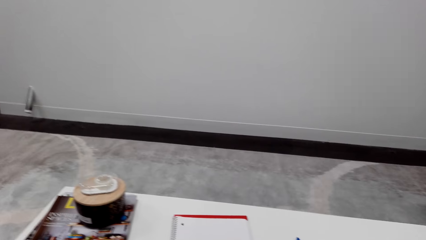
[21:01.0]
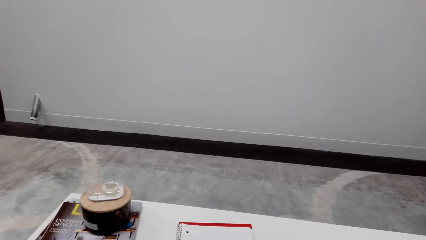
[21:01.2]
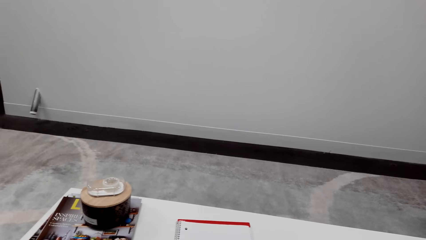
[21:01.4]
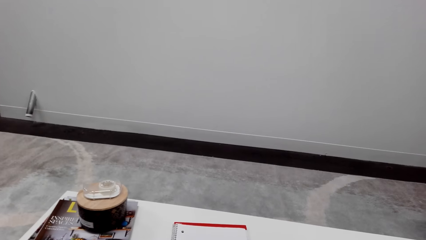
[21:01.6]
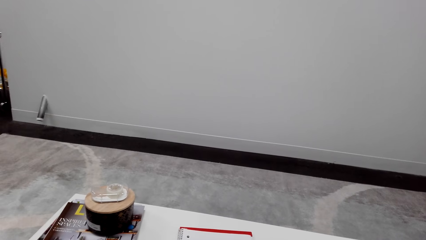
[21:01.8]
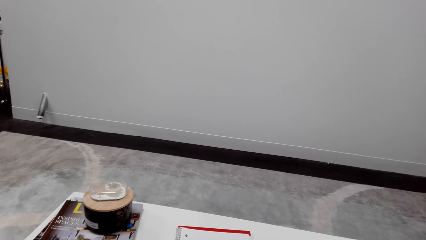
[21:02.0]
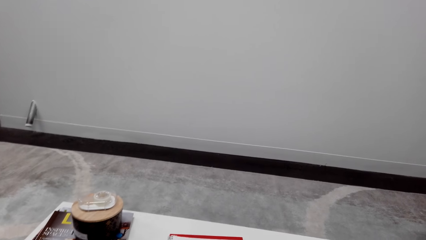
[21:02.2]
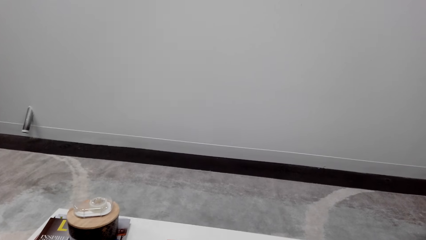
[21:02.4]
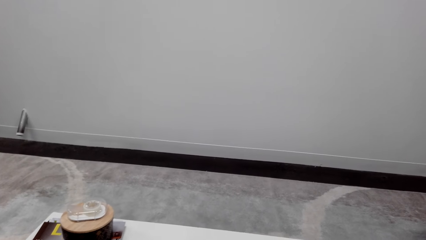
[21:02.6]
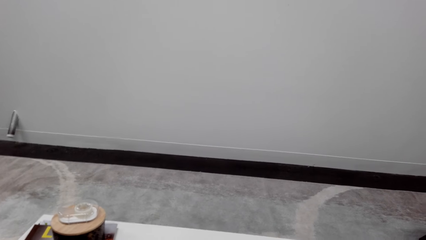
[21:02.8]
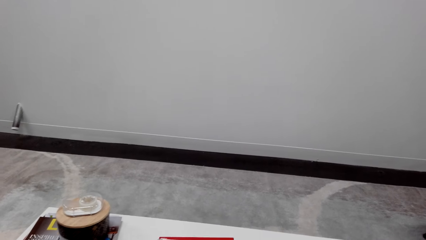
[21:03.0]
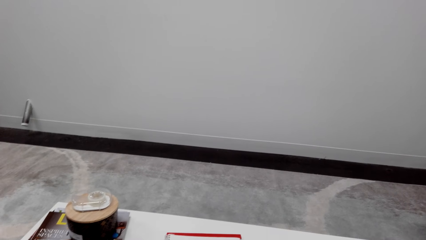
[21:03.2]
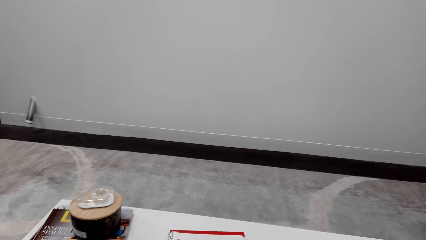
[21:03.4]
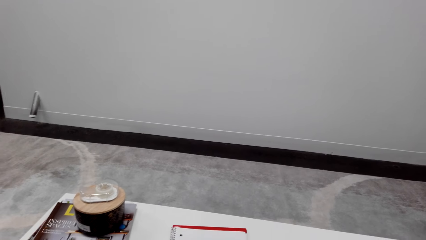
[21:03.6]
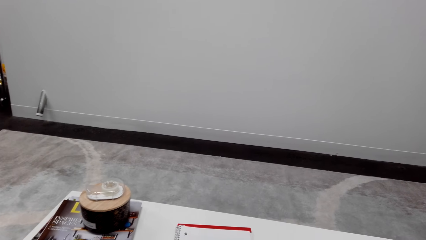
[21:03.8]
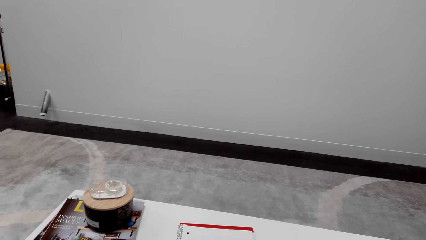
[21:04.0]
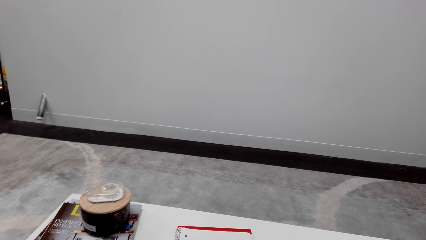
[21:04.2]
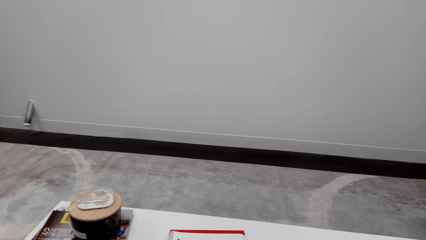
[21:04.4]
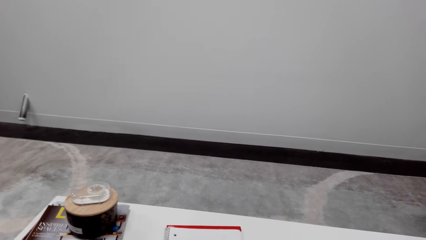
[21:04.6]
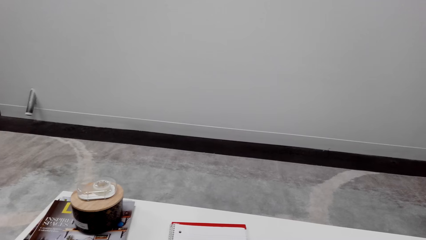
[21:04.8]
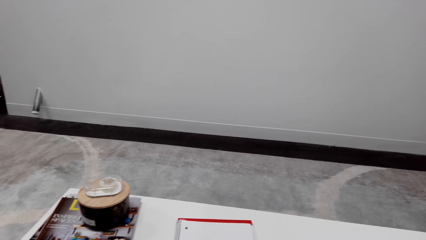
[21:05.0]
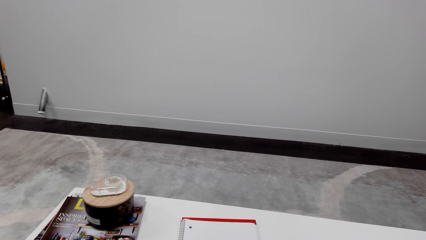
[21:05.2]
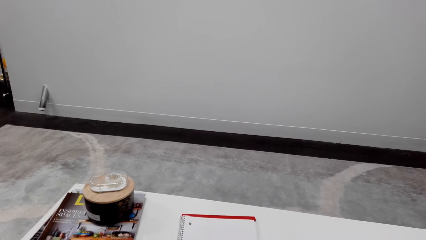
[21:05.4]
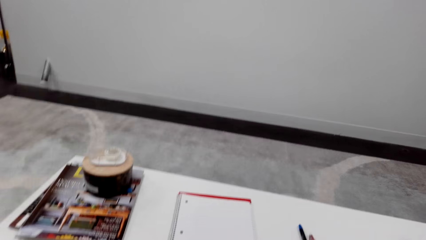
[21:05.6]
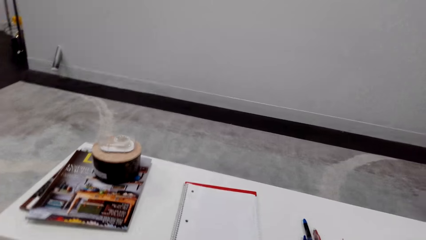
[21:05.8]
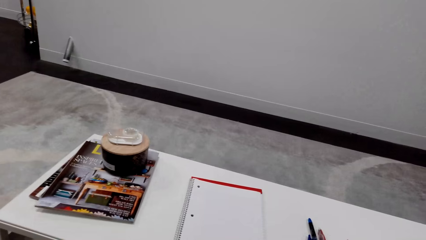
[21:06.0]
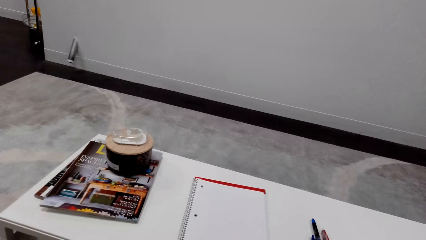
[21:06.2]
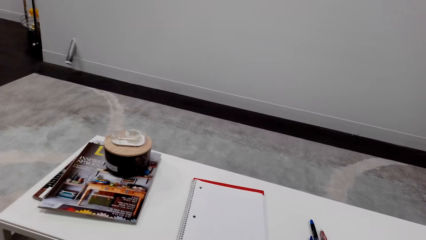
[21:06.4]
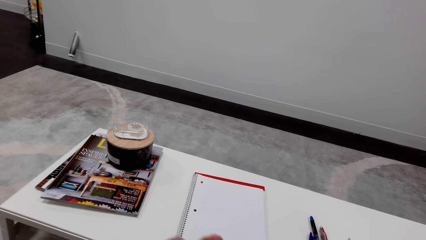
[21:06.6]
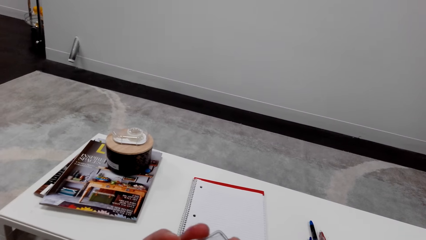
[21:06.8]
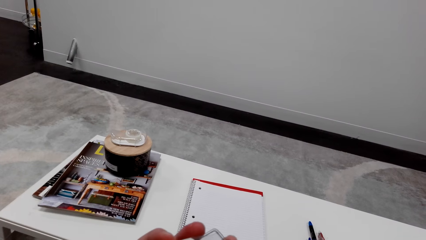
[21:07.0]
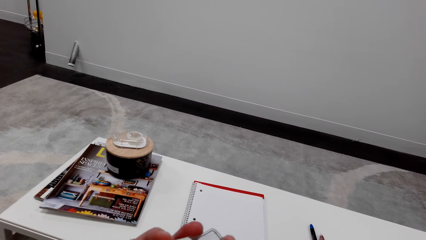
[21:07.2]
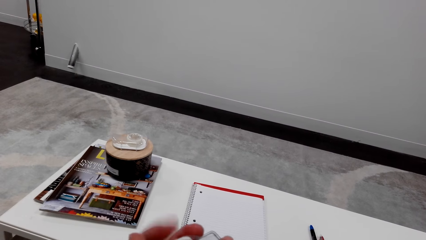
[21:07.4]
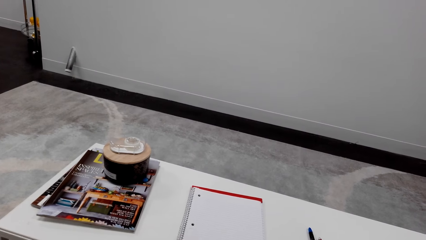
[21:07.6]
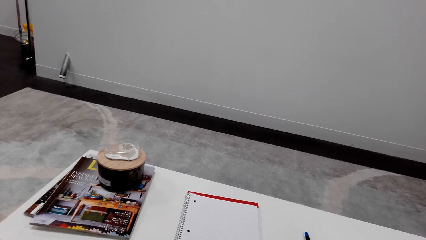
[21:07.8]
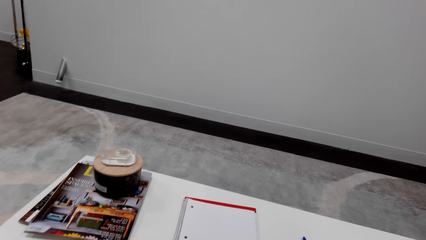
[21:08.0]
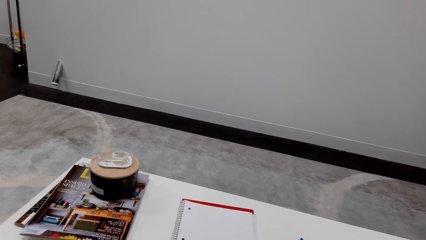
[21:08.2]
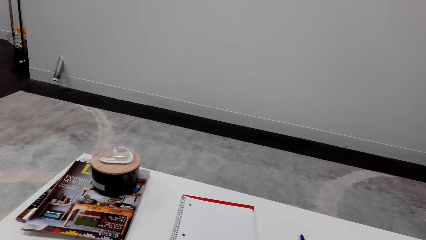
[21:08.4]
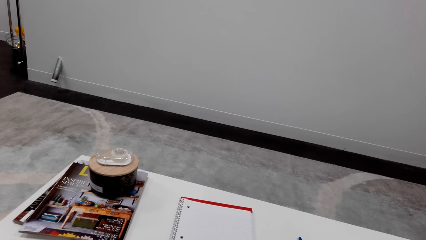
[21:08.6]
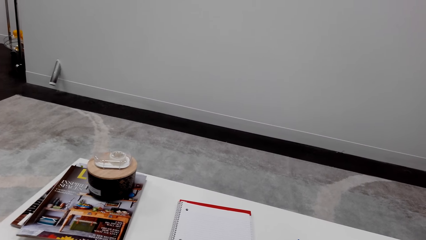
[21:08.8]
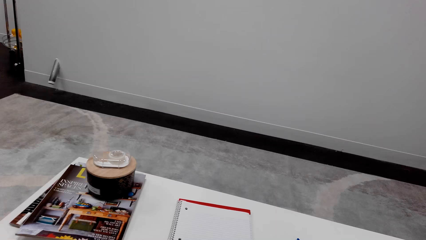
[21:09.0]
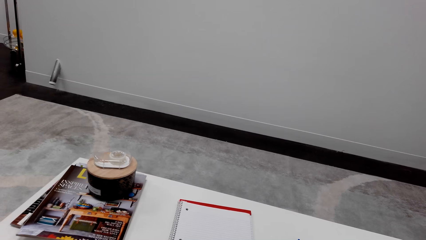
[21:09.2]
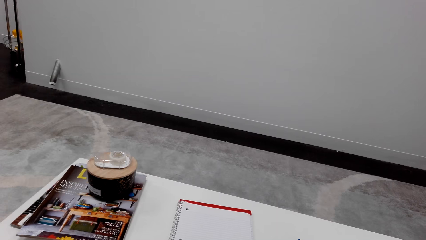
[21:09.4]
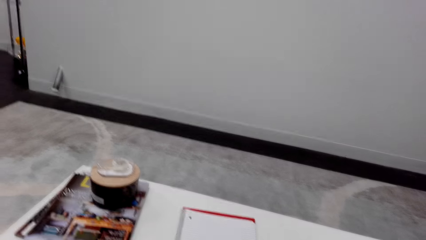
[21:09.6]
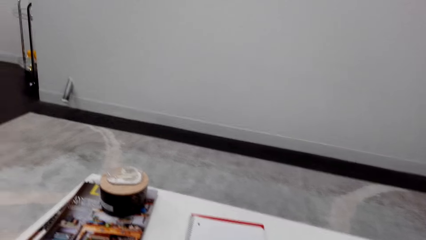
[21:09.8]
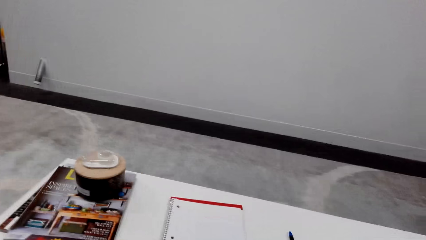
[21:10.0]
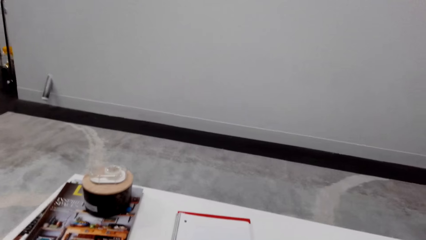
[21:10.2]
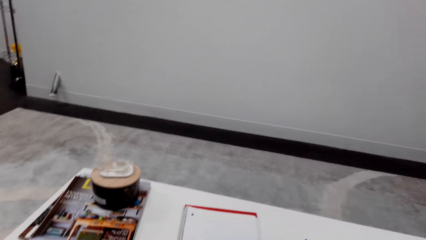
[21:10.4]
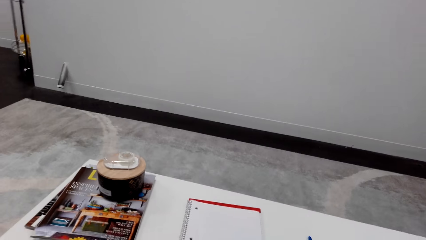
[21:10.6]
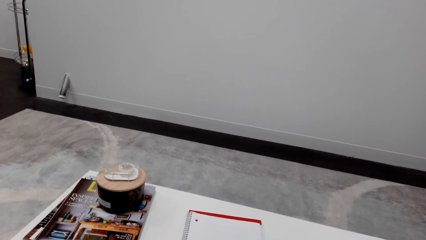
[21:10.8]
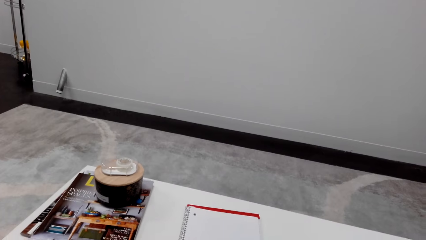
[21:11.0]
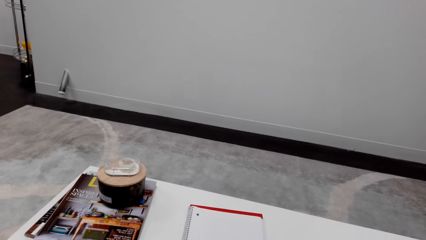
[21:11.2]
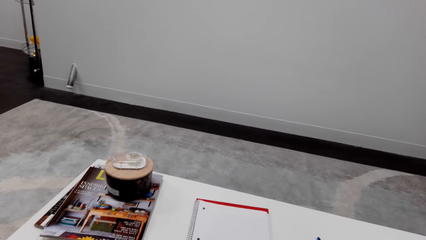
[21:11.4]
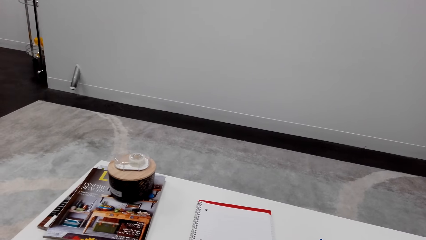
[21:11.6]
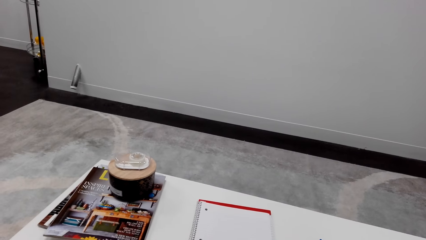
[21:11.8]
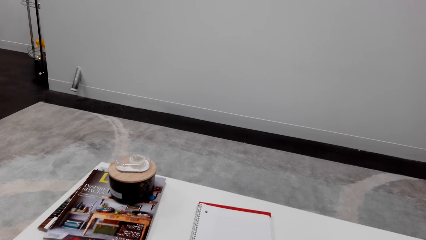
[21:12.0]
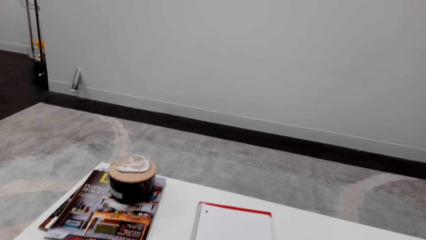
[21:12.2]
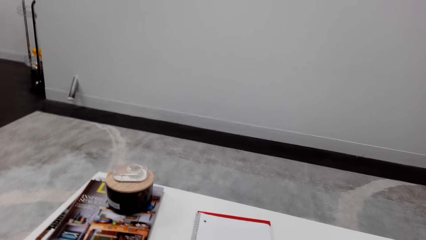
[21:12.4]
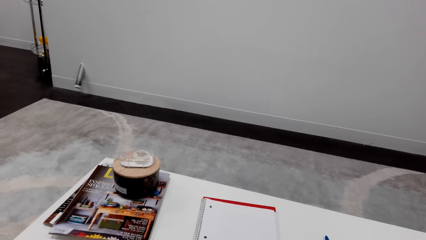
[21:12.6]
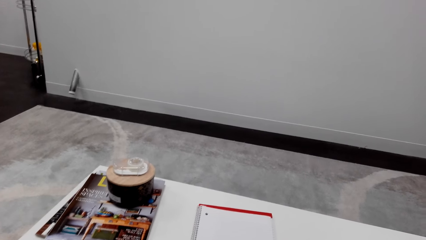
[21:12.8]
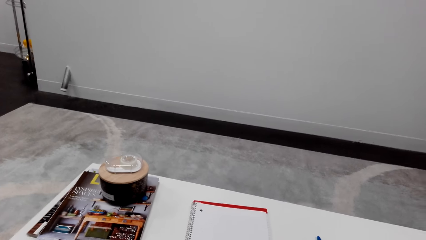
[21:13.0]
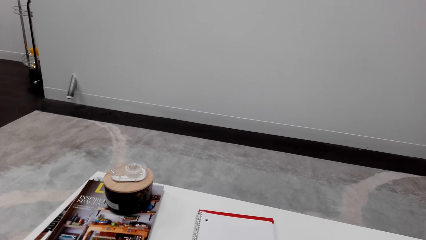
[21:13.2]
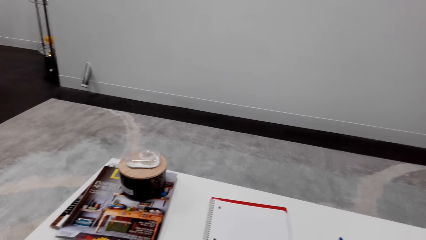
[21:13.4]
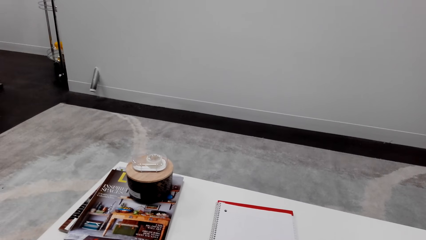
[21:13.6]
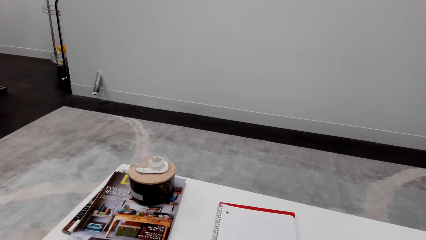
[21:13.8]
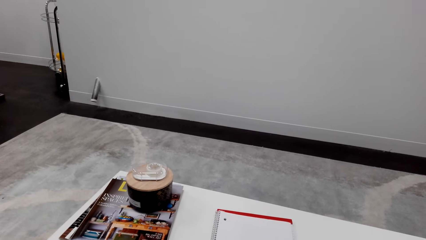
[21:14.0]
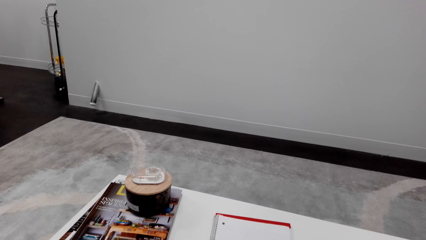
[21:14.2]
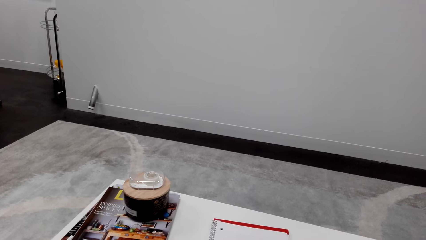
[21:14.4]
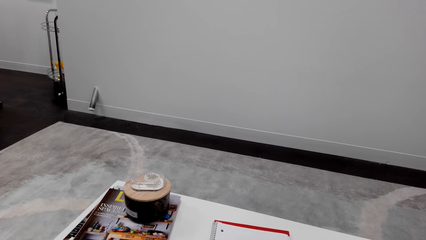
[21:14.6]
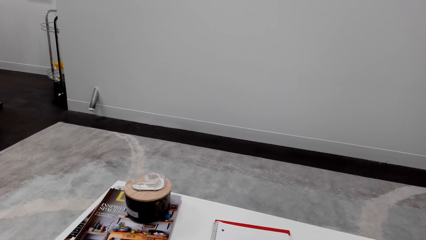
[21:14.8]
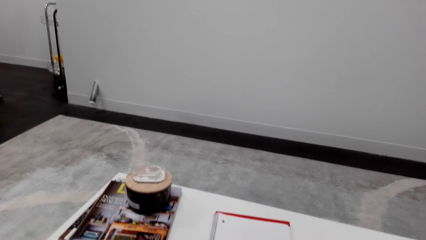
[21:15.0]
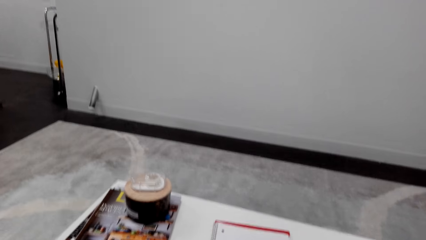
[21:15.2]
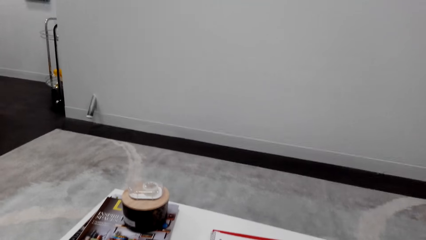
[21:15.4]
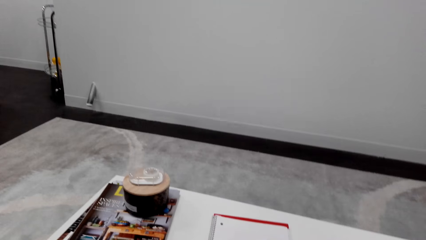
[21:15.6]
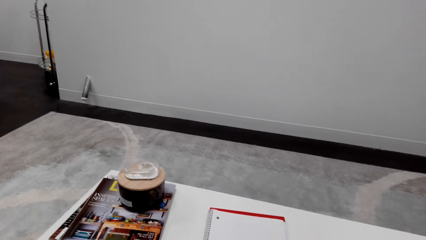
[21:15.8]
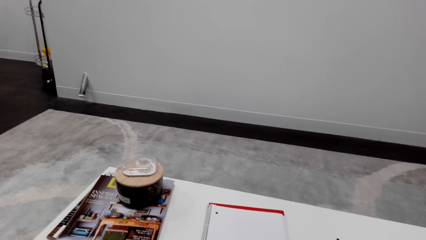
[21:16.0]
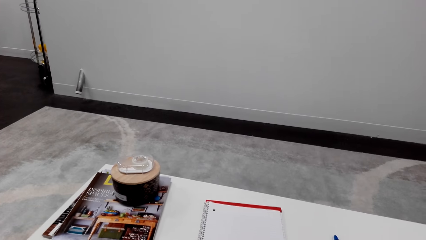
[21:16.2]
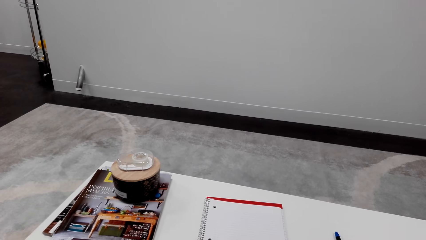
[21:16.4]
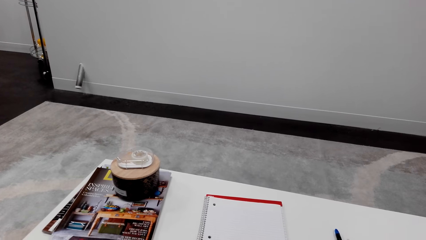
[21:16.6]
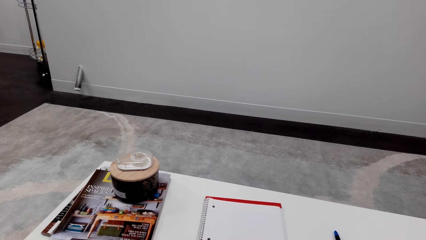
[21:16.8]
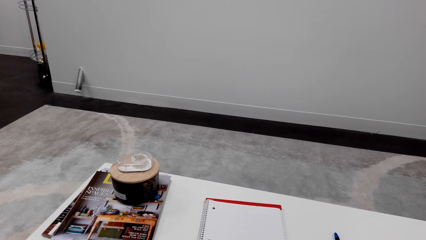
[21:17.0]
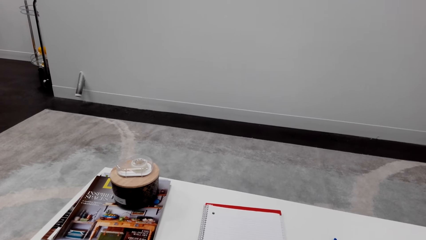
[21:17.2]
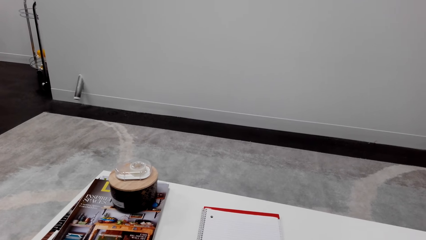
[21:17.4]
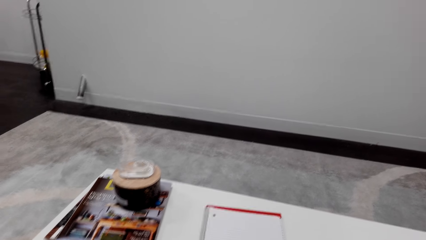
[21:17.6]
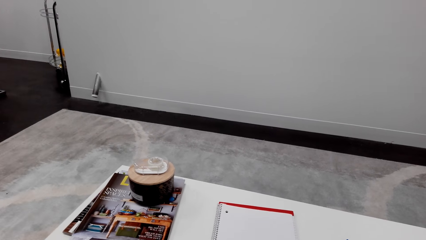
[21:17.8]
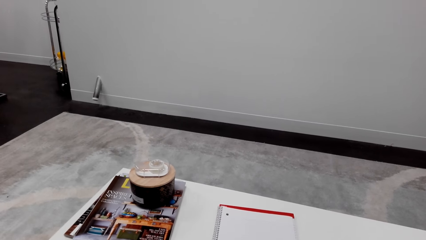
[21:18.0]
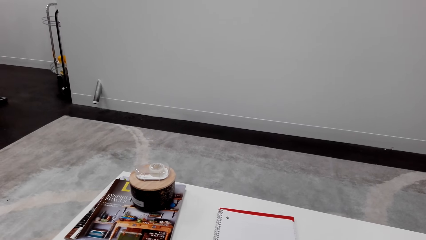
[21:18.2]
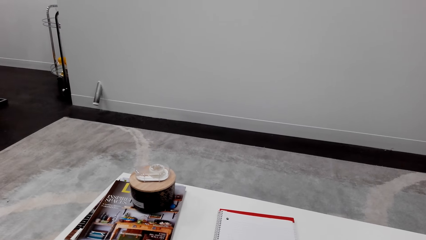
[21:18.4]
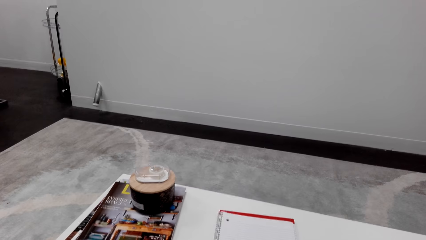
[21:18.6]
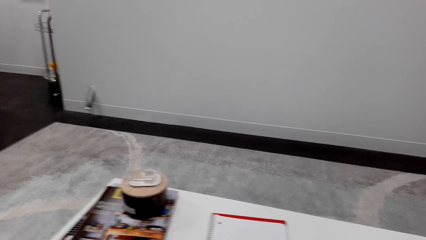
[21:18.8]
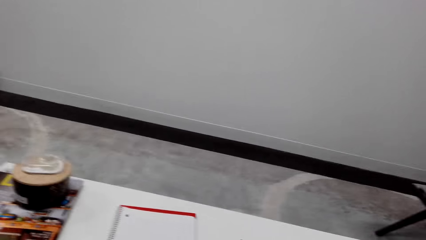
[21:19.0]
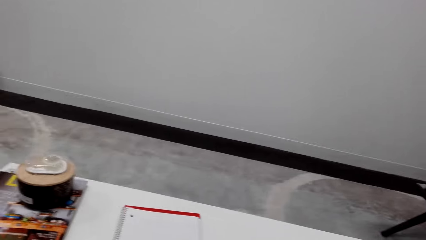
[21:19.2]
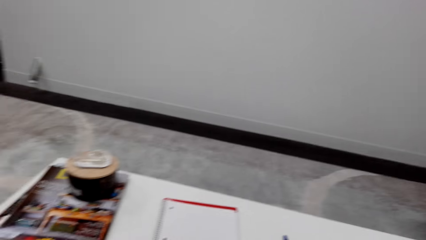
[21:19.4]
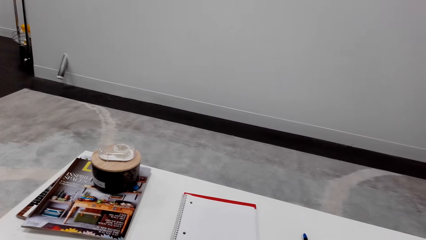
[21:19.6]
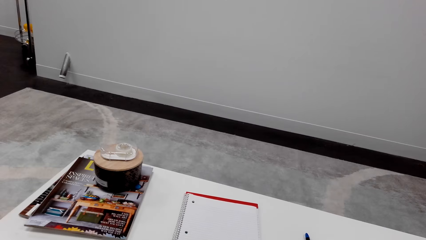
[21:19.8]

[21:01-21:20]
The camera wearer talks over the phone. They look around a room. They adjust a book on the table. They look around the room.
